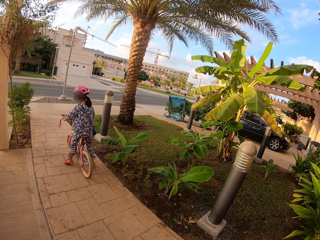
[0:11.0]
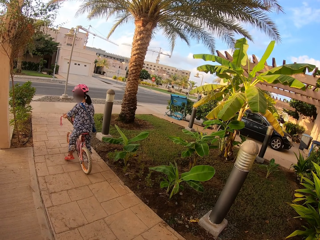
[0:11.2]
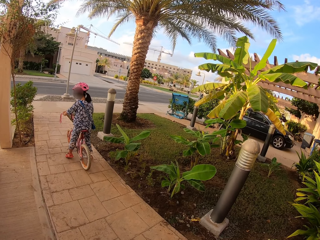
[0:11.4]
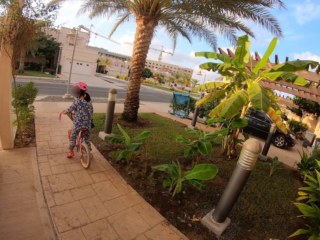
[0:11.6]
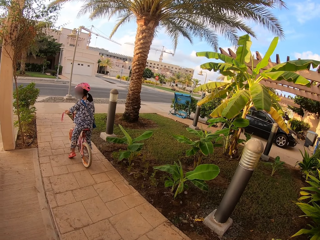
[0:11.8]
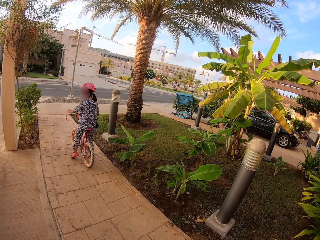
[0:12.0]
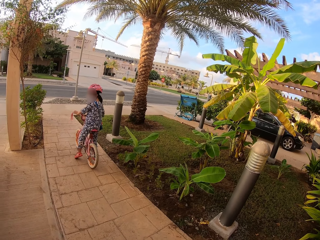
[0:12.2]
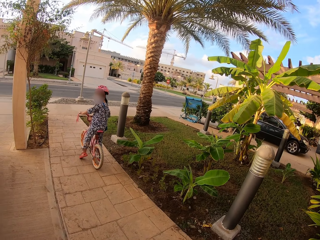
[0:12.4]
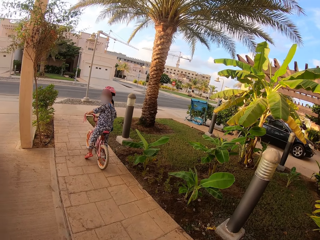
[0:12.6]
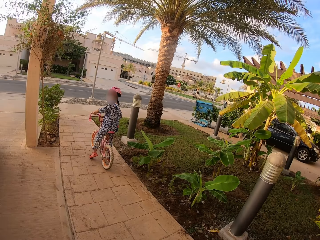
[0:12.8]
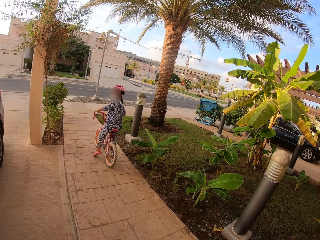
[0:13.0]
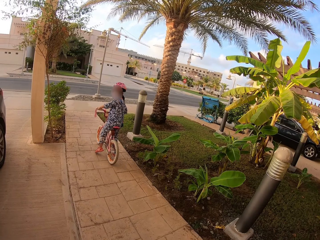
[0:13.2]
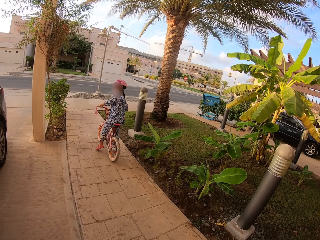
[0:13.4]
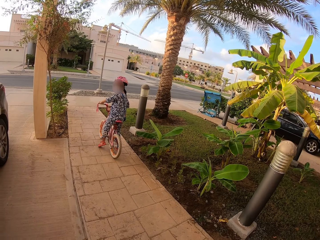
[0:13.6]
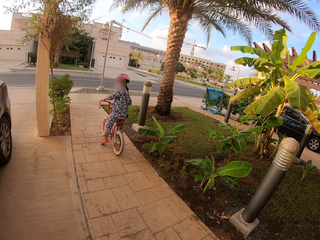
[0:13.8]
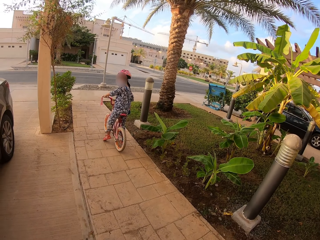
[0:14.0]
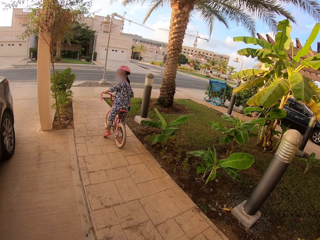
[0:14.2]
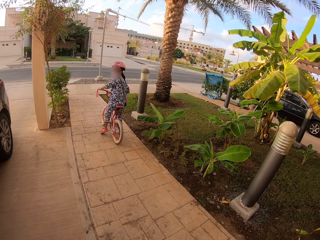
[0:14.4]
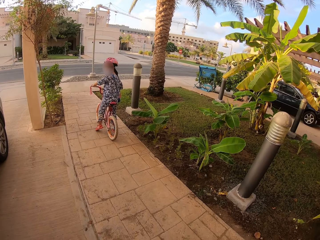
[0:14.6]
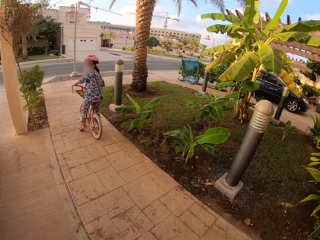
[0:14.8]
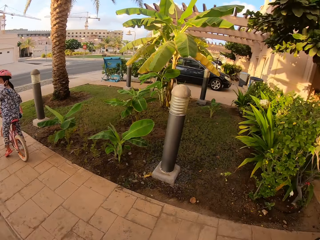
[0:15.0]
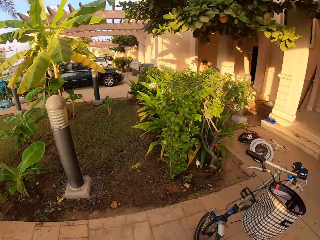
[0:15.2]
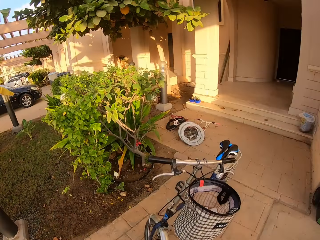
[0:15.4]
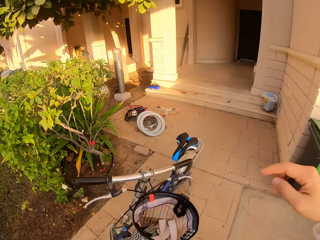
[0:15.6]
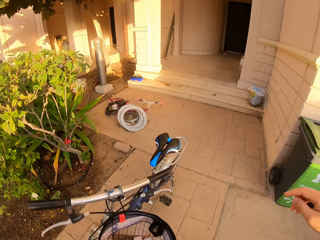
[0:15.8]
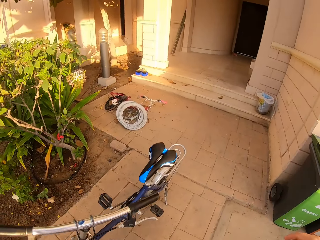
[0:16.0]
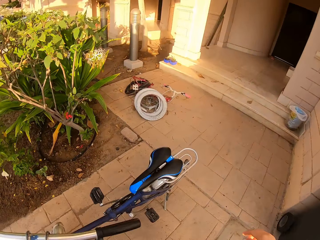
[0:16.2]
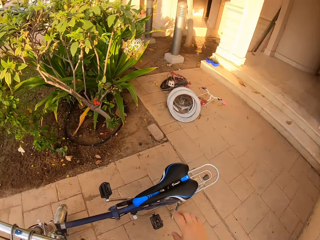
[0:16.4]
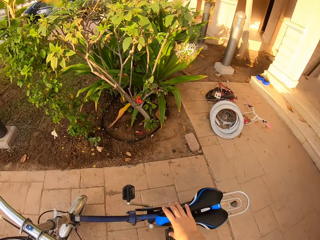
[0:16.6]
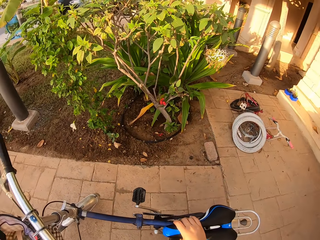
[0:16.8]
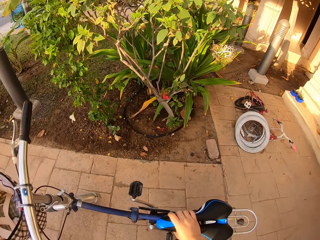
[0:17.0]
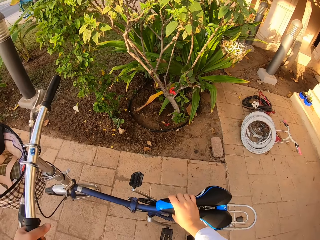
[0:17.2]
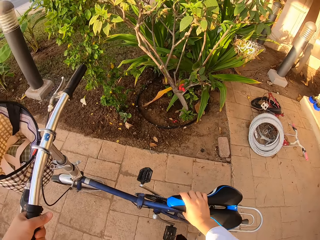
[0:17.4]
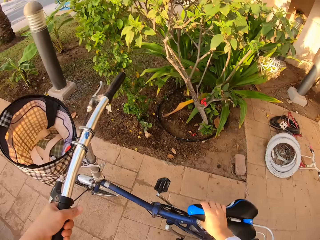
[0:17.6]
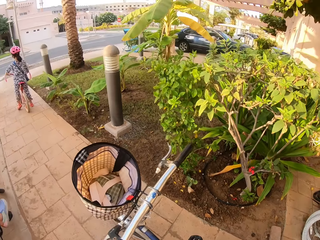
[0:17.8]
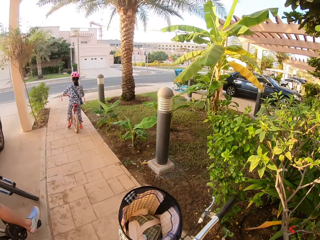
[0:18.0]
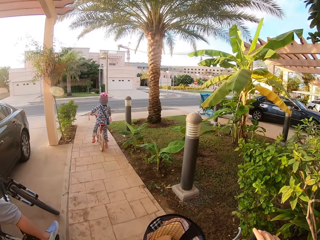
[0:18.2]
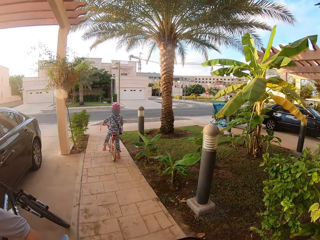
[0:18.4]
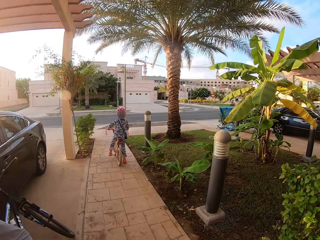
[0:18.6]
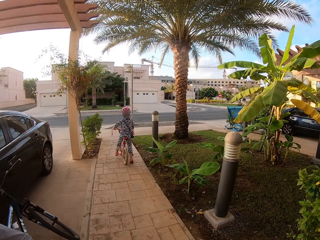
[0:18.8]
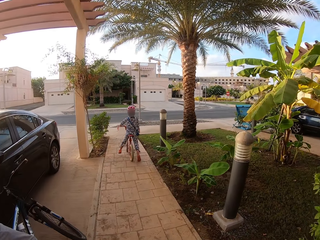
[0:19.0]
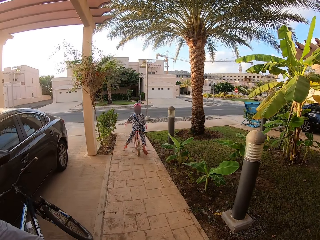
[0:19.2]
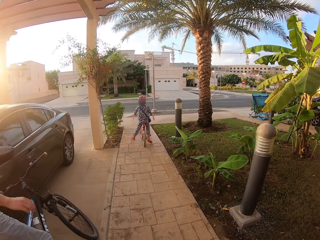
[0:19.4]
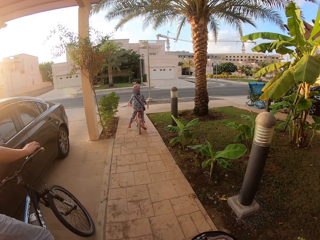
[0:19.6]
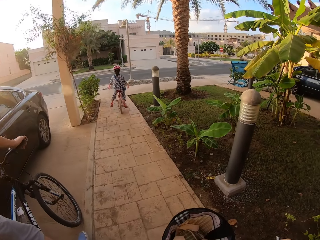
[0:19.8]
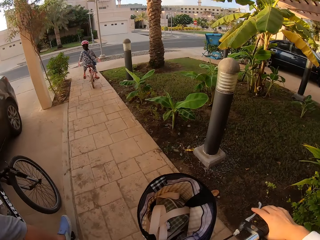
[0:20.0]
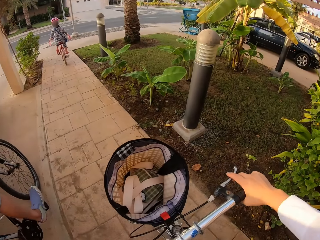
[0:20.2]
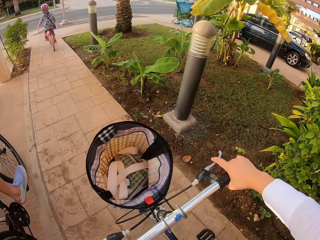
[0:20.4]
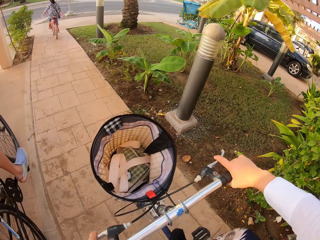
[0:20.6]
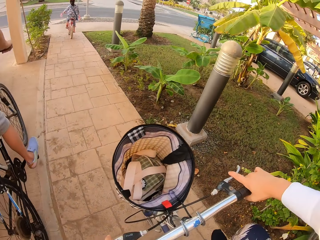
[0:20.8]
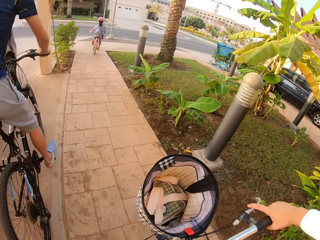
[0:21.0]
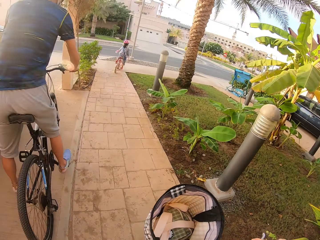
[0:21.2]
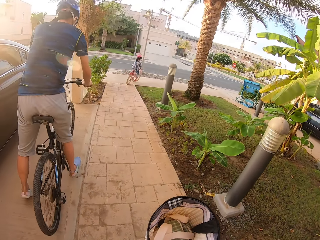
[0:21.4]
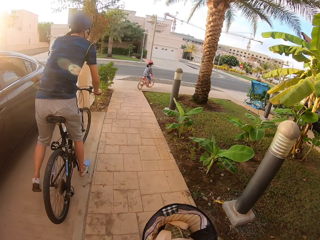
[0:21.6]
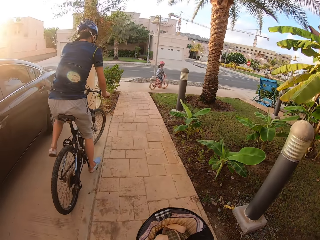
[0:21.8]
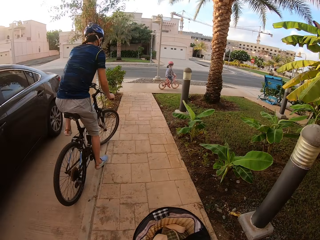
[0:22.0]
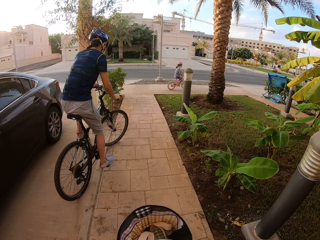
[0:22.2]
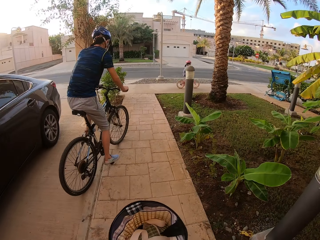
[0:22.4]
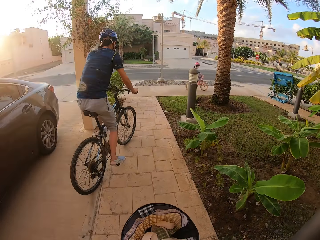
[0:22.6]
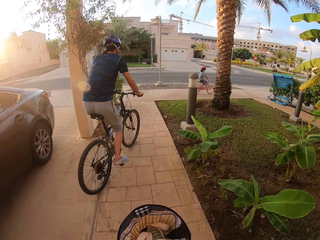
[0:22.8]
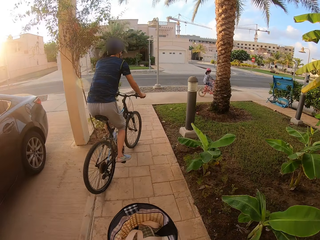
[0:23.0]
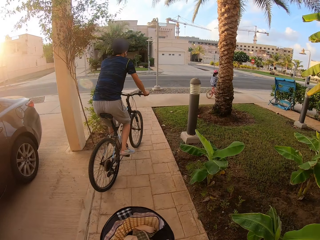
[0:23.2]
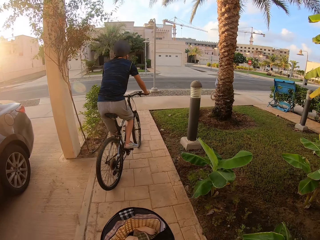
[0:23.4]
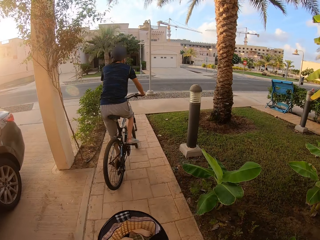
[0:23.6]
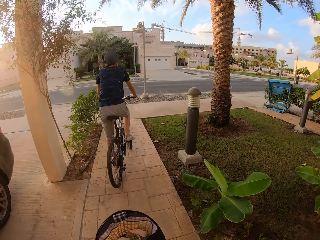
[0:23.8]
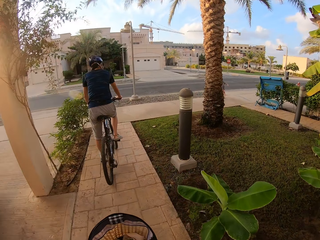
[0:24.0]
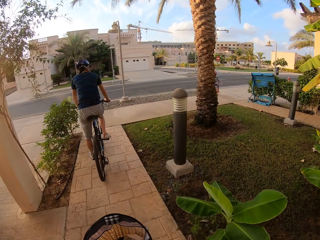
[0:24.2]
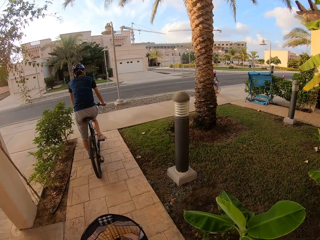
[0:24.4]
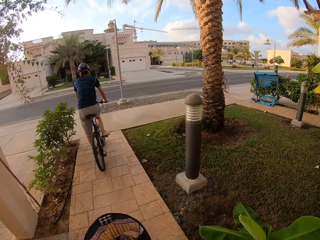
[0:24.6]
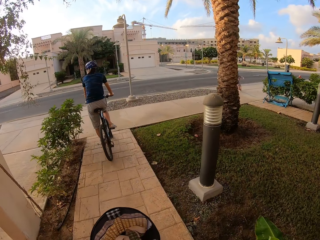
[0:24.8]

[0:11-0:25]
A girl stops with a bike. The camera wearer walks on the floor. They get on a bike. They, a person and another person cycle on the sidewalk. The girl starts to cycle. A woman gets on a bike and cycles the bike slowly forward. The camera wearer starts to ride the bike.

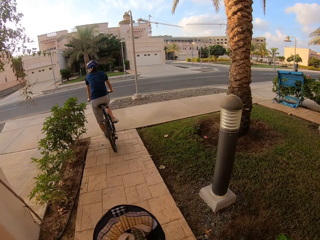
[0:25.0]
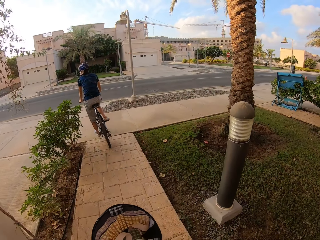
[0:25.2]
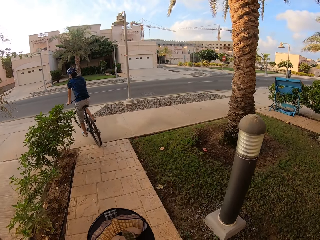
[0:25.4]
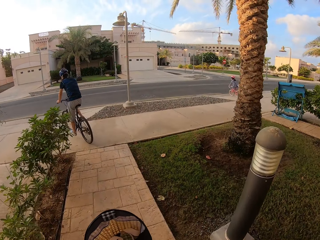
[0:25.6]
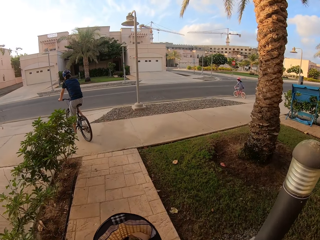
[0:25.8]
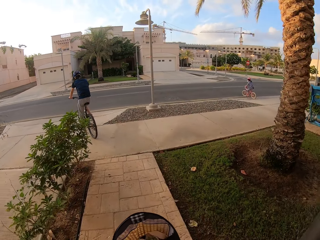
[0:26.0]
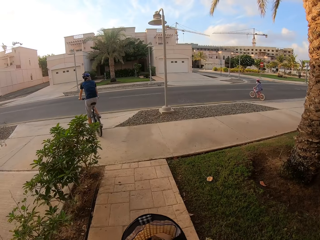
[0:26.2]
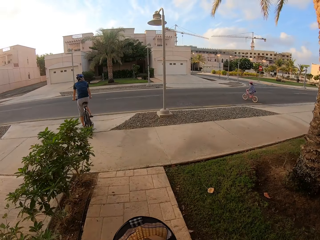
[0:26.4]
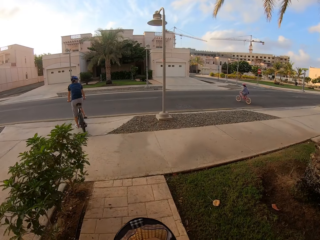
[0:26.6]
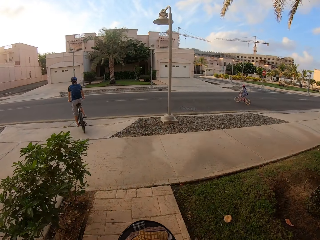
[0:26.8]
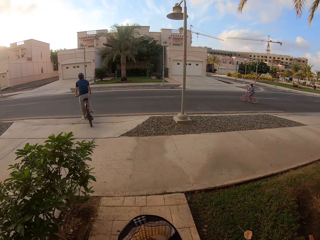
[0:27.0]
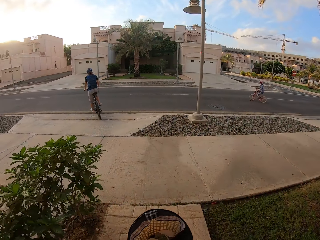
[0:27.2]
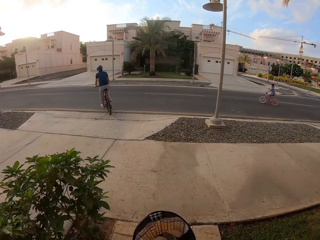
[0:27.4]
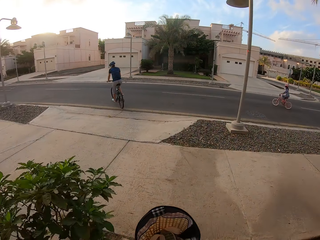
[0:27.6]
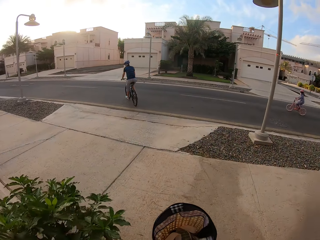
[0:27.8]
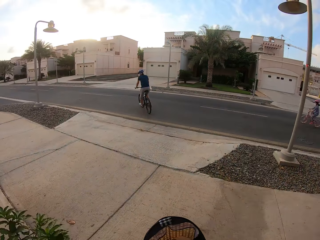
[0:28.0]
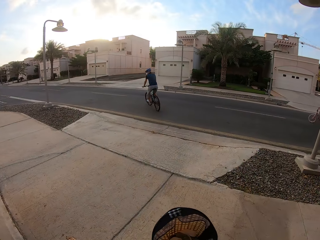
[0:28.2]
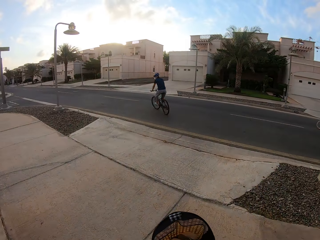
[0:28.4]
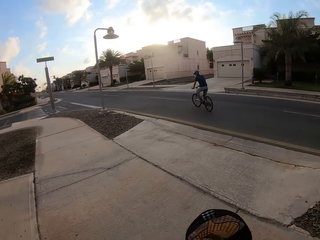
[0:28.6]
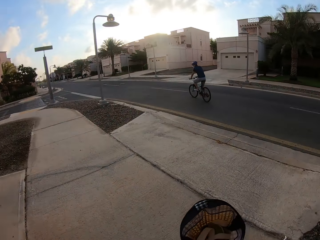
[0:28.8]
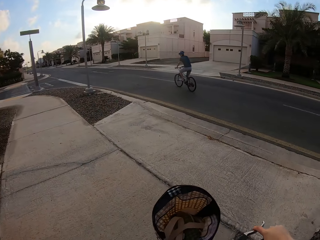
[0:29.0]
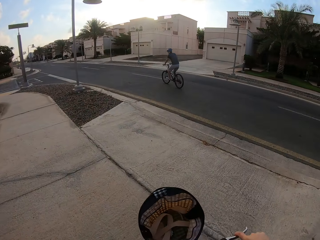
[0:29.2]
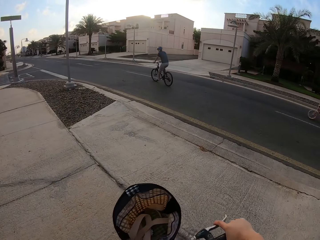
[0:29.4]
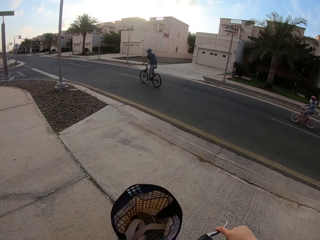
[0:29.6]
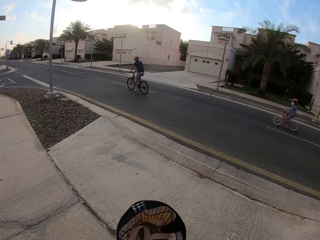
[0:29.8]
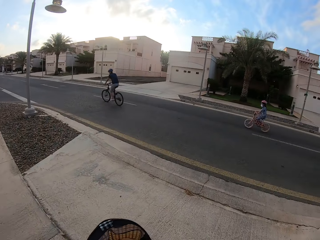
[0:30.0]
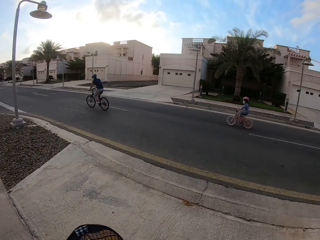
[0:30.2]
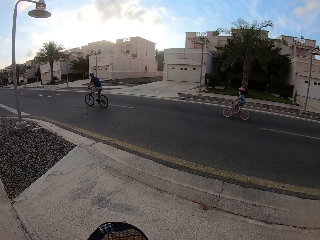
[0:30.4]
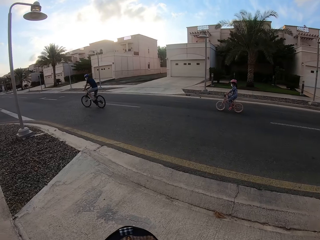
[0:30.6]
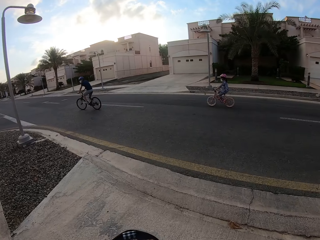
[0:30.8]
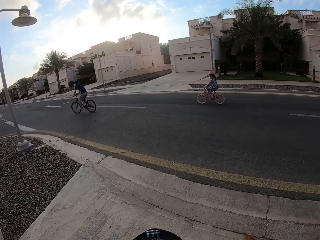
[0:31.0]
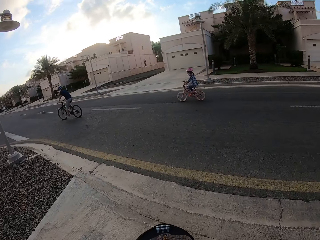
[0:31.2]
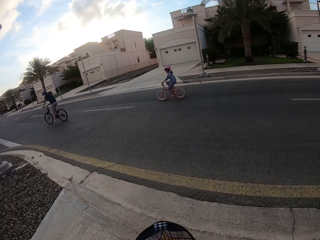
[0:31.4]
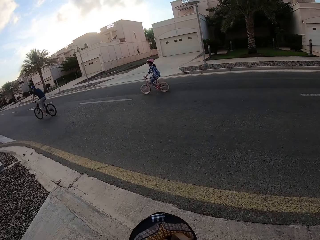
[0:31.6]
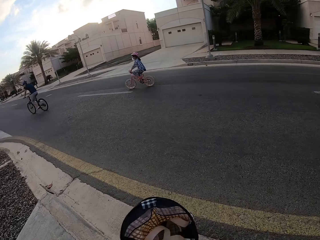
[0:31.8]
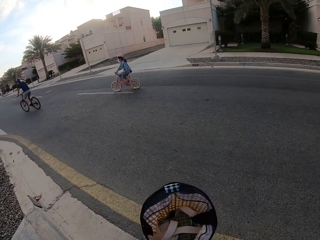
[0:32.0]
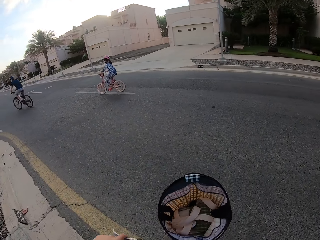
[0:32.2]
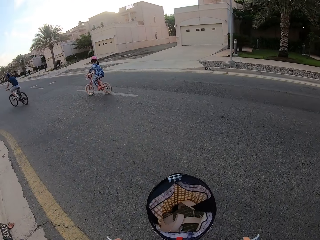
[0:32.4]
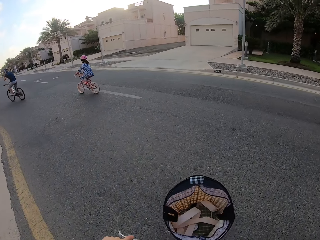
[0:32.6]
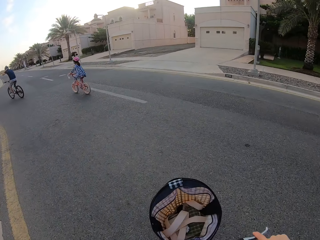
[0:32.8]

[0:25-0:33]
A person and another person cycle on the road.
